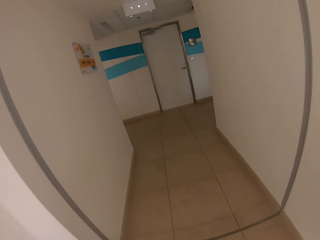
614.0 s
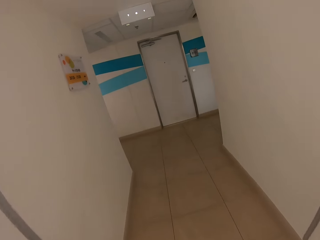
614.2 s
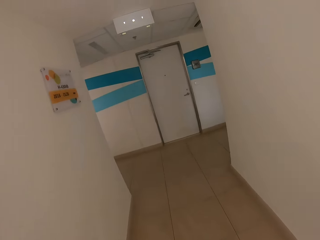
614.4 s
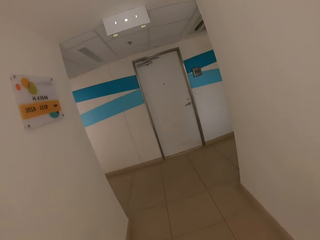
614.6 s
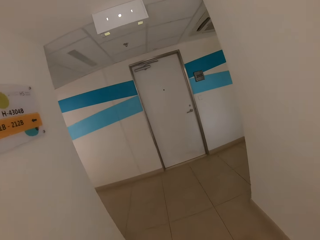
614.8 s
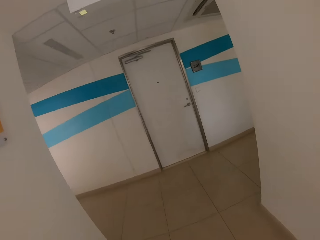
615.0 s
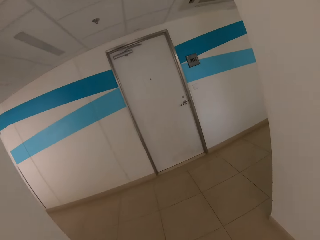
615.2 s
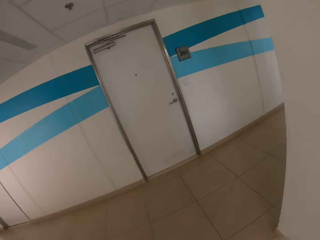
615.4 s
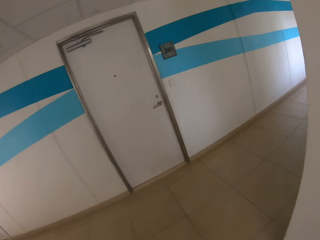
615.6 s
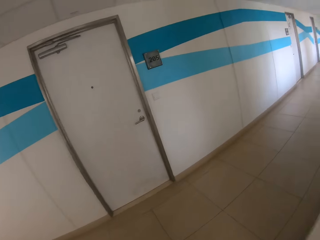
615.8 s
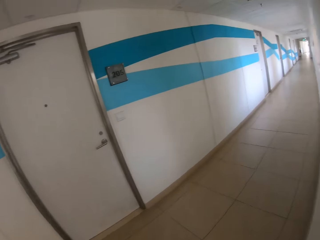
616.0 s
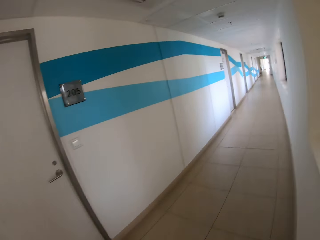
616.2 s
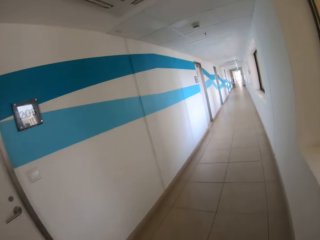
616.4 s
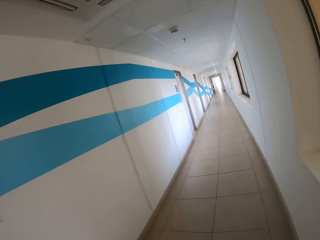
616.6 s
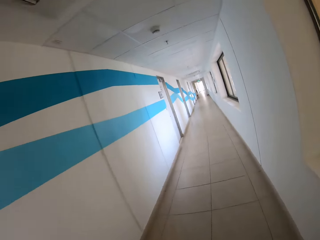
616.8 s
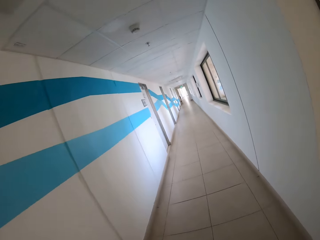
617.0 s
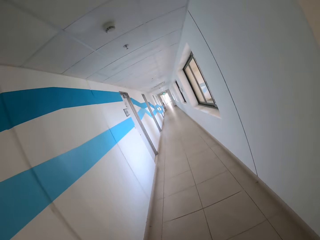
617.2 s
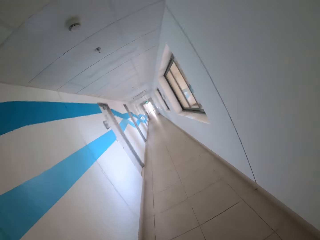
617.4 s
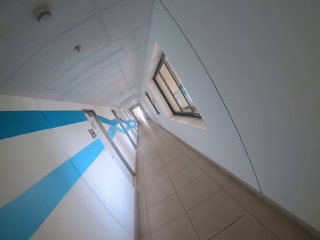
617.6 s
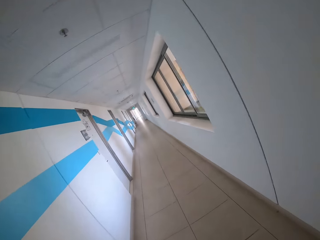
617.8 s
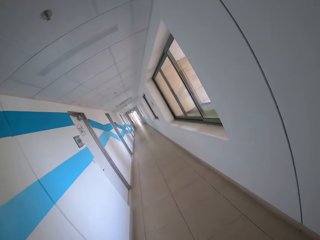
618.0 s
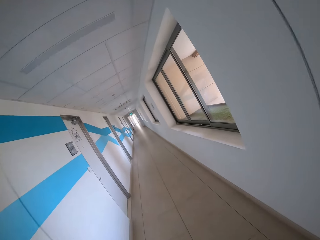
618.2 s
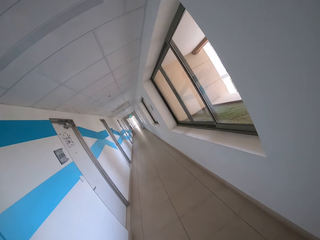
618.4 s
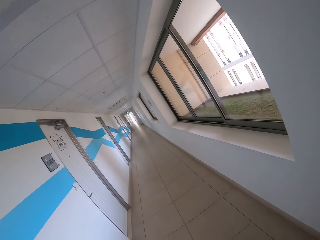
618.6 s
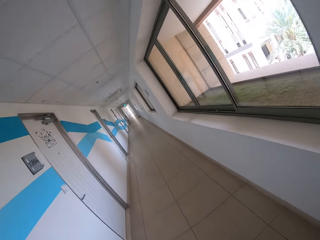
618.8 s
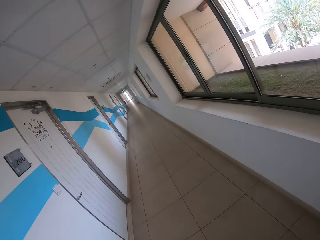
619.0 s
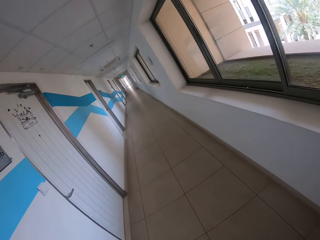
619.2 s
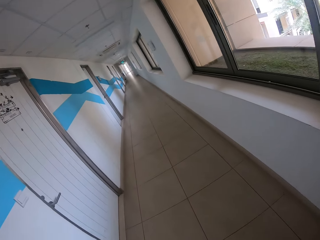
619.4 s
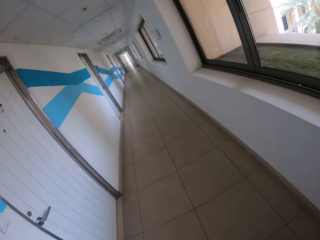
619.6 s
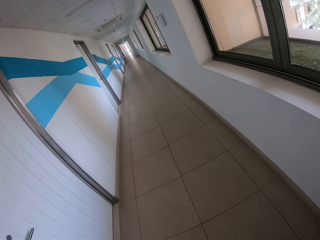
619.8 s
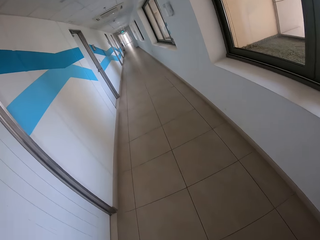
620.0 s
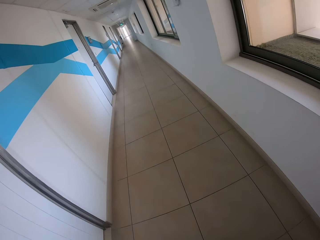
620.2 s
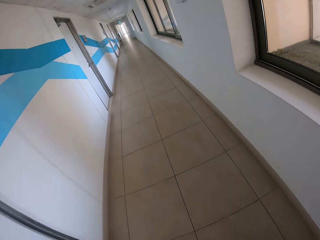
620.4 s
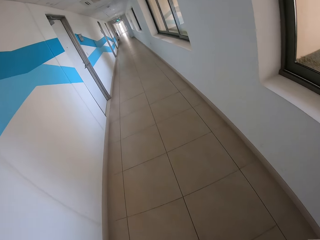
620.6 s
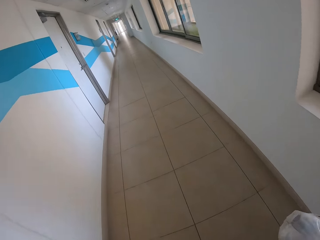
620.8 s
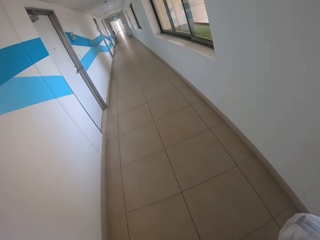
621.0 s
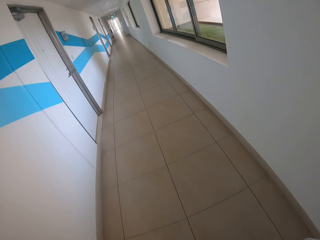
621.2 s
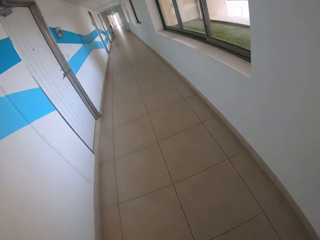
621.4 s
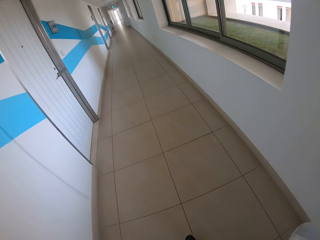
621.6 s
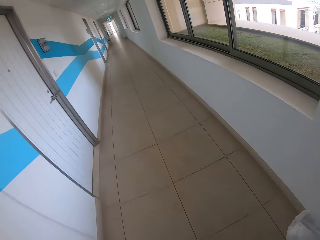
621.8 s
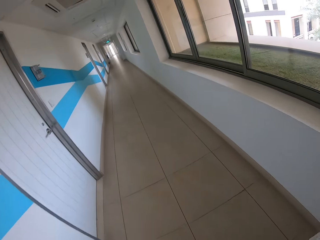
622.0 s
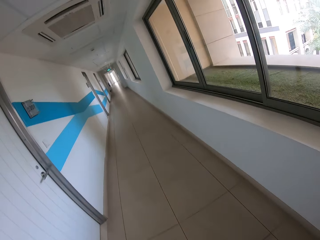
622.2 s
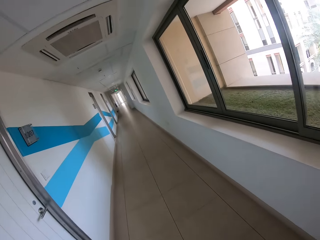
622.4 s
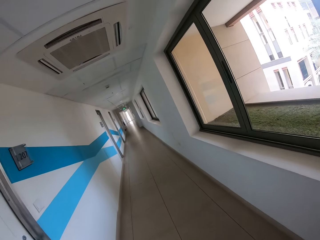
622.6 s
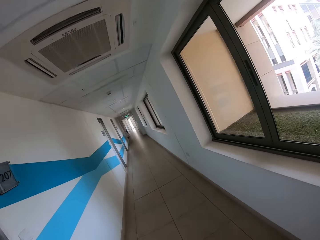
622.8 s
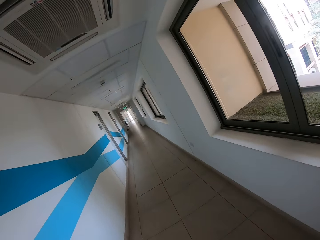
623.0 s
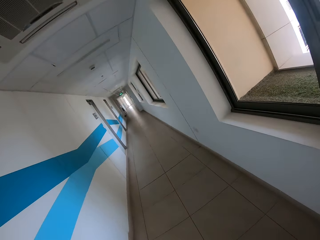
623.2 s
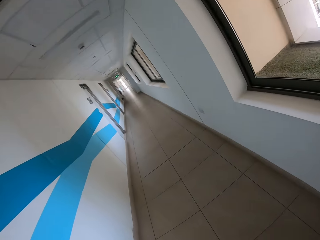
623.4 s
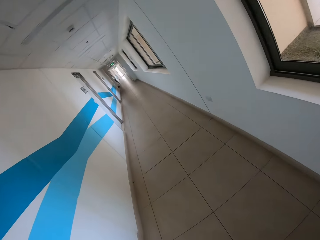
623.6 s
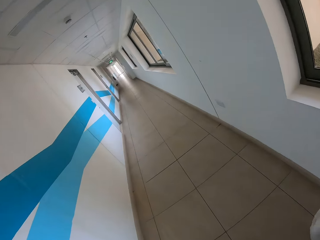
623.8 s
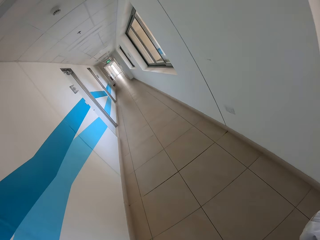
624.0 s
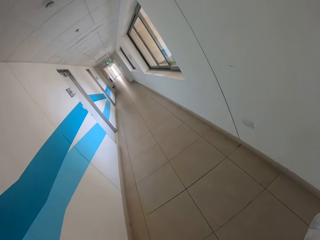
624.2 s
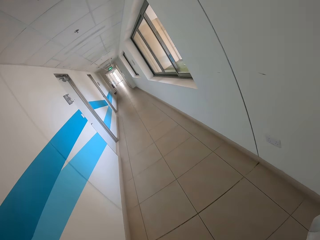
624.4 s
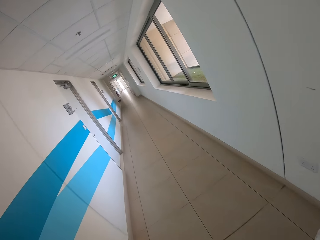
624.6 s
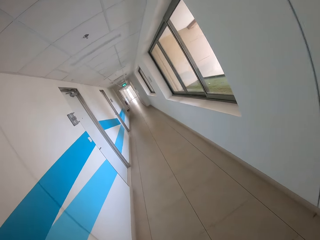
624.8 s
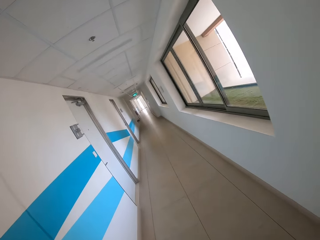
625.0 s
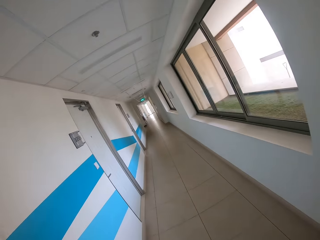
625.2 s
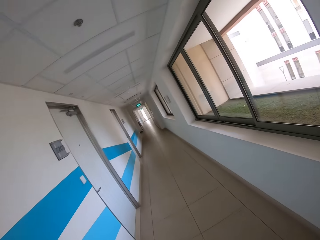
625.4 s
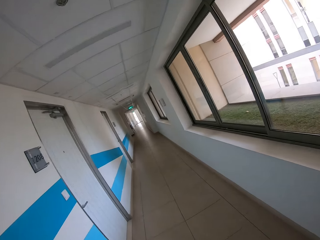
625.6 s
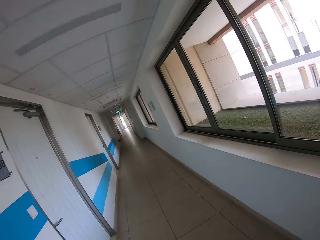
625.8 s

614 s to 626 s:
The camera wearer turns to the right. They walk down the hallway.

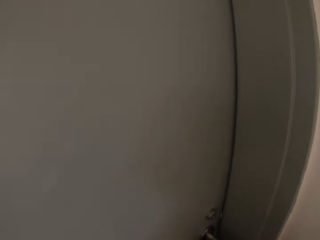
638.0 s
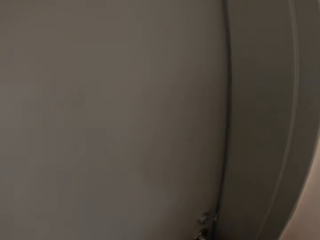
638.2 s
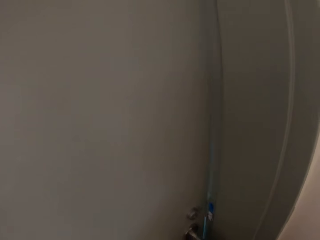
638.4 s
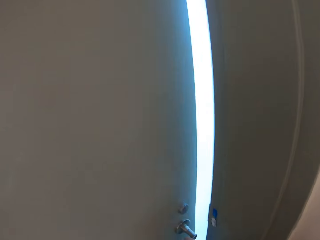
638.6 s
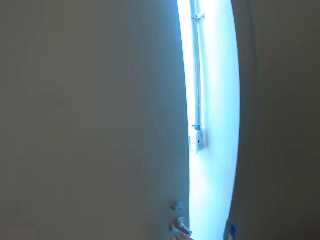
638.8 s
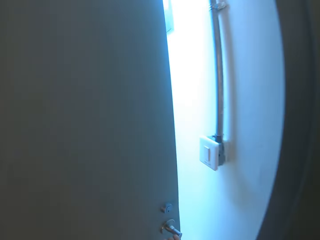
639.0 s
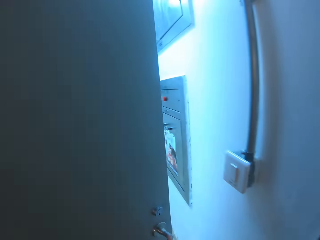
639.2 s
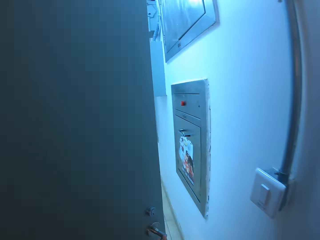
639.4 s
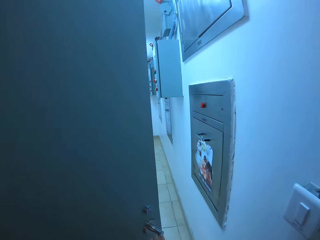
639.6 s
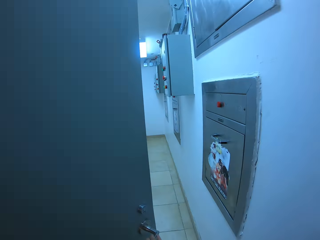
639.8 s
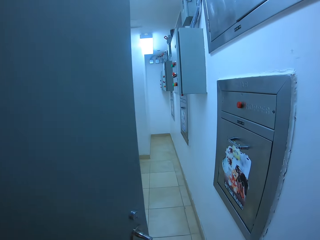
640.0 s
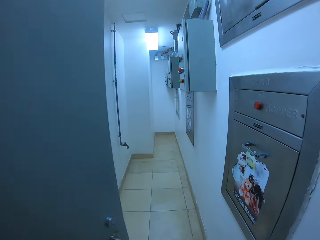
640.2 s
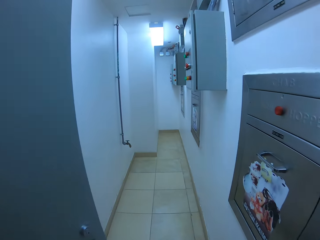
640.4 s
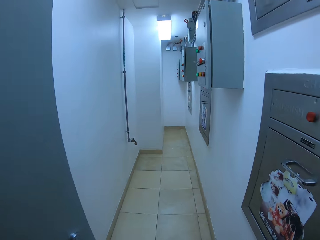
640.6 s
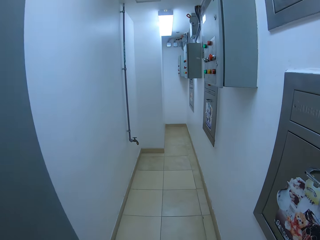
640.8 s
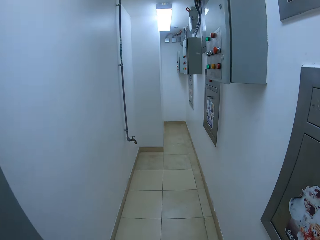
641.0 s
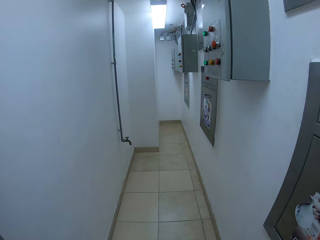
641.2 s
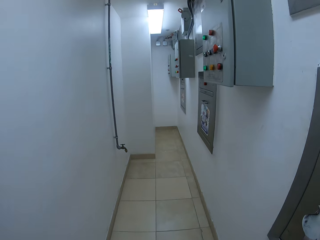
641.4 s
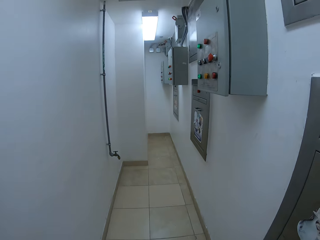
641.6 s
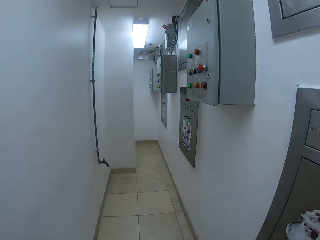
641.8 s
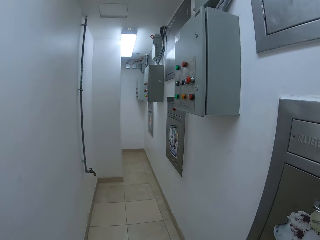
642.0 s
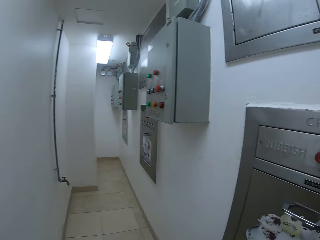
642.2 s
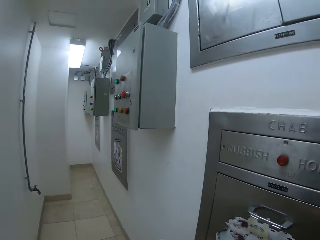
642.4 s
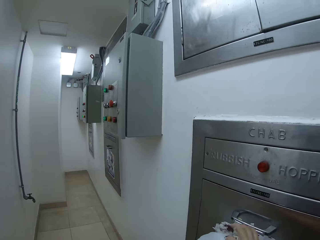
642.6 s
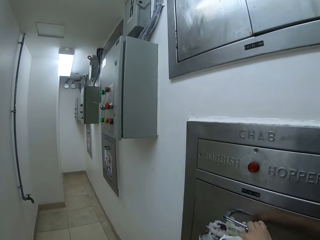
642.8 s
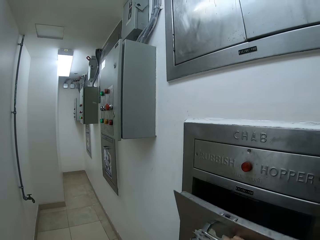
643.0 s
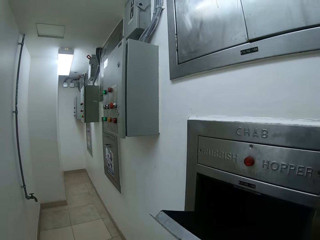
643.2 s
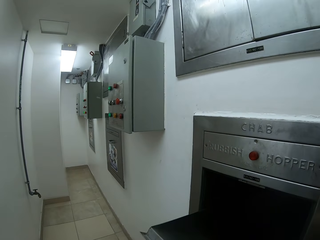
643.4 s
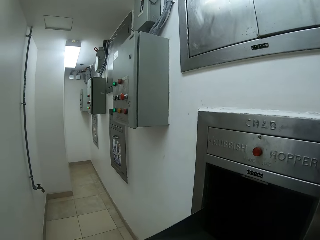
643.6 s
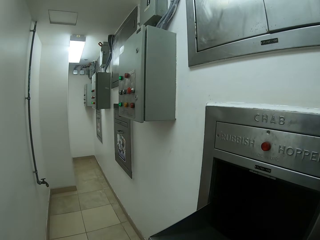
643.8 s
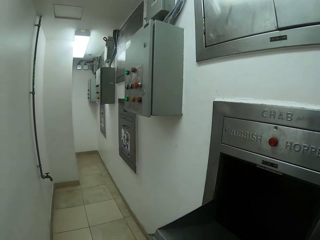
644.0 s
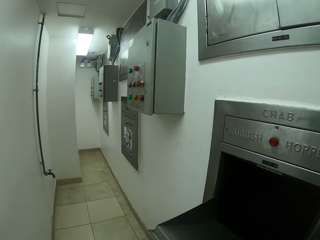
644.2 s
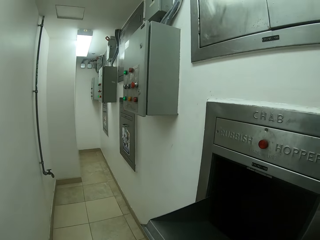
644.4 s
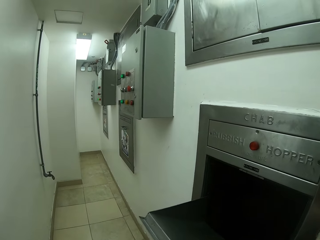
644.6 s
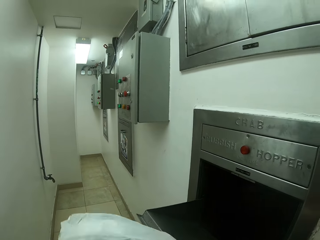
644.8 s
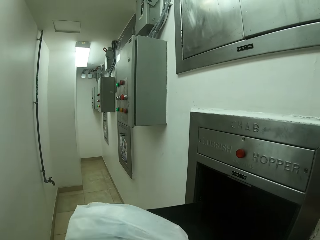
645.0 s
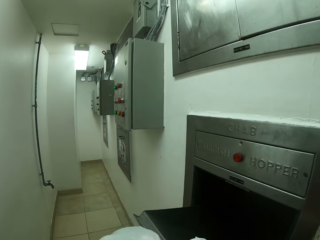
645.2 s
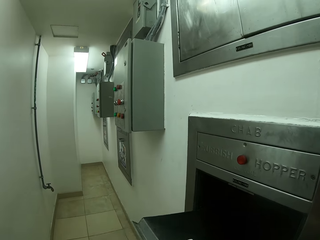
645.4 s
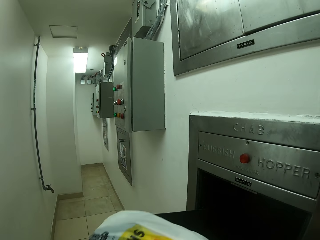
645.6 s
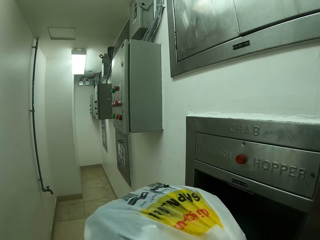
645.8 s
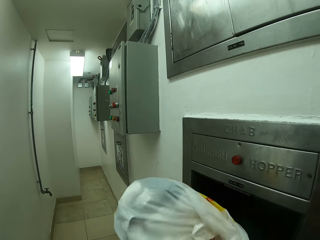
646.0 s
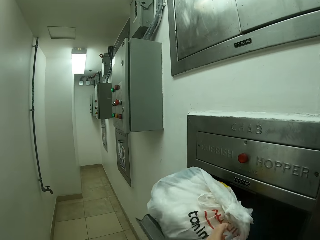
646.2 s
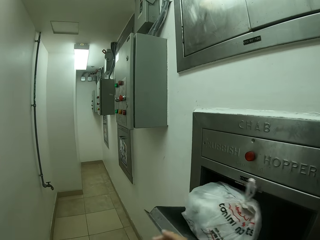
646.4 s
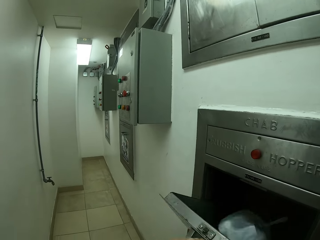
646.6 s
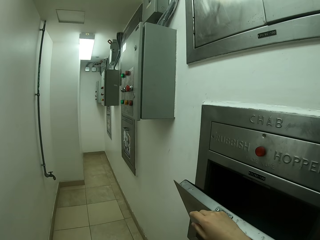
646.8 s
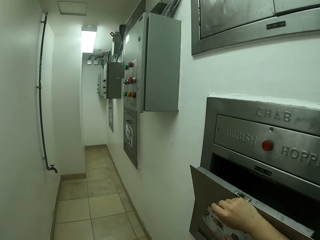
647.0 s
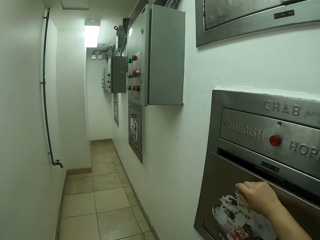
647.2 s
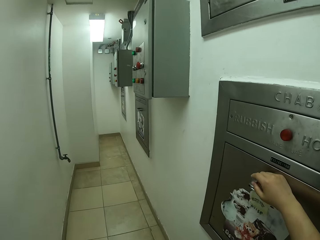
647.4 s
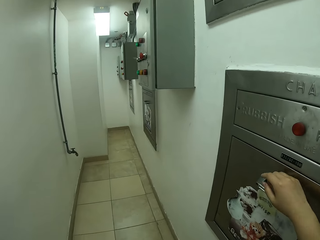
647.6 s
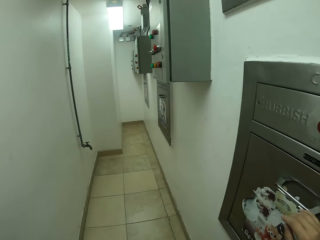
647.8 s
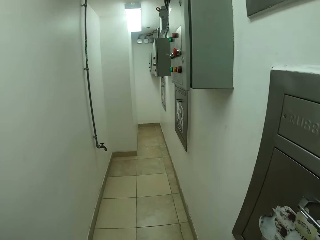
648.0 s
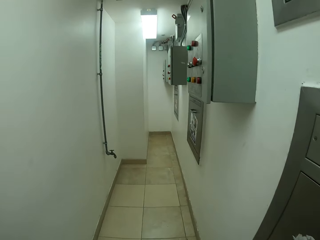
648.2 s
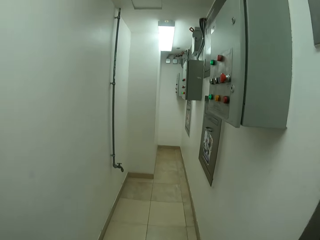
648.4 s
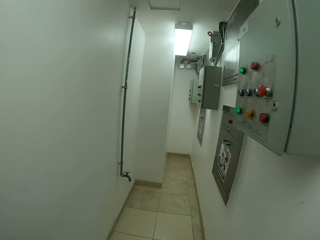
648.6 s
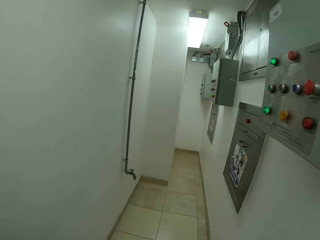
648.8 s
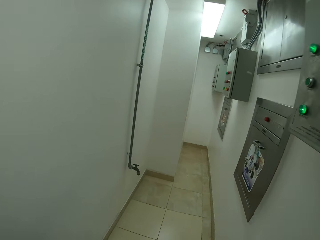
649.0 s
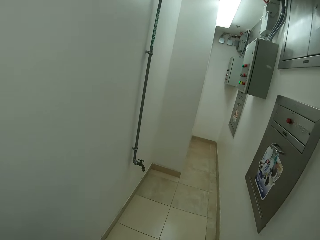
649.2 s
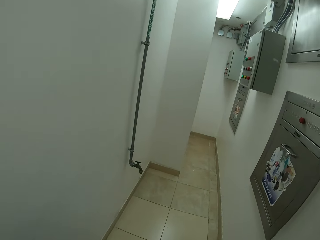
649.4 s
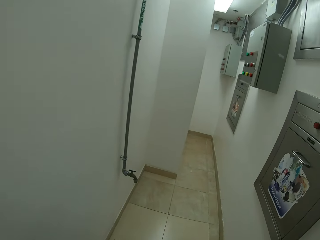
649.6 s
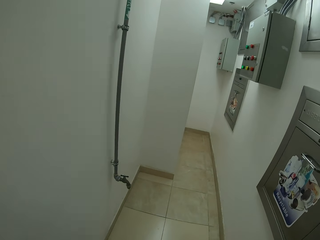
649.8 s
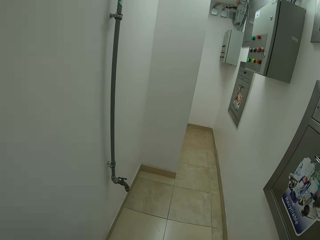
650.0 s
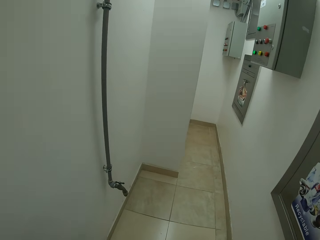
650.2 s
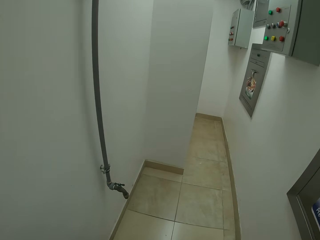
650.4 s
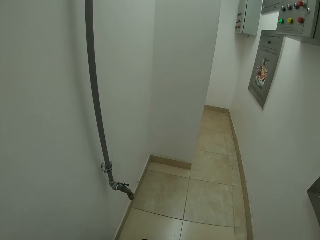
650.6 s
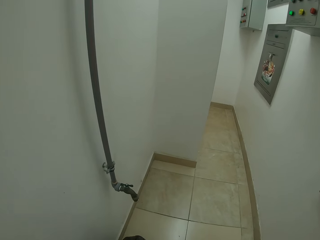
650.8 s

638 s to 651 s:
The camera wearer opens a door. They open a trash chute. They put the trash nylon in the trash chute. They close the trash chute. They walk around the house.
